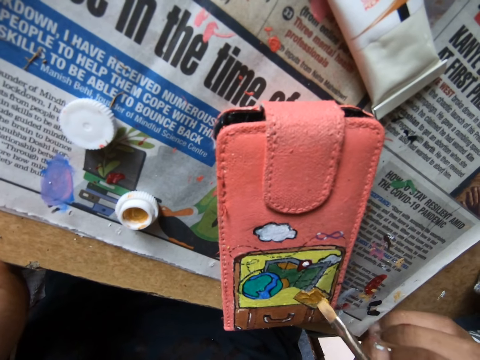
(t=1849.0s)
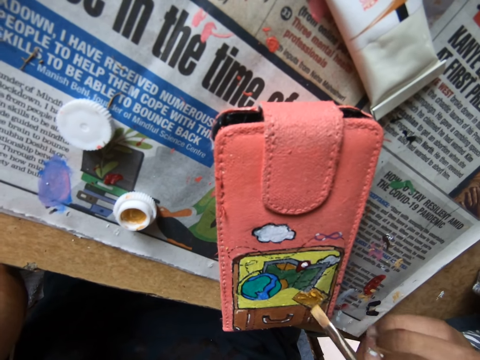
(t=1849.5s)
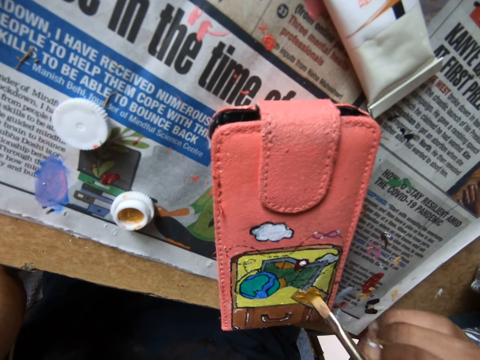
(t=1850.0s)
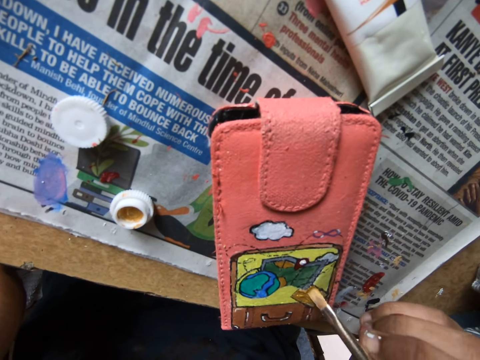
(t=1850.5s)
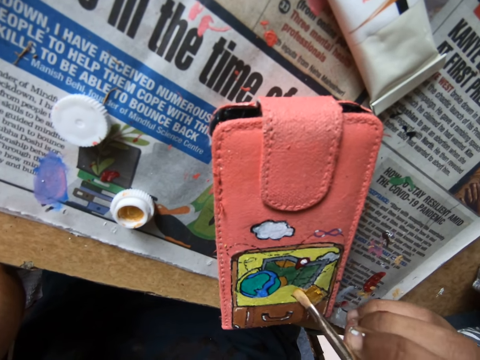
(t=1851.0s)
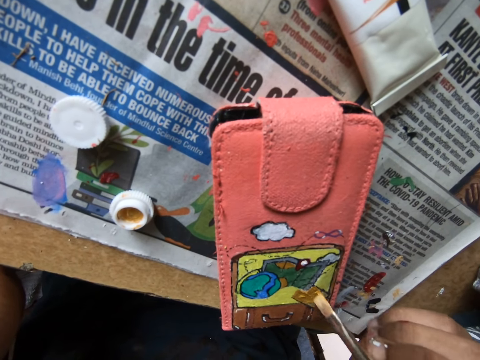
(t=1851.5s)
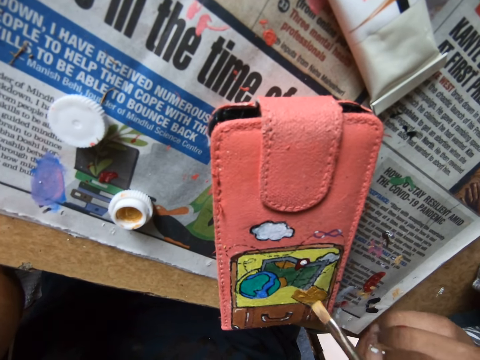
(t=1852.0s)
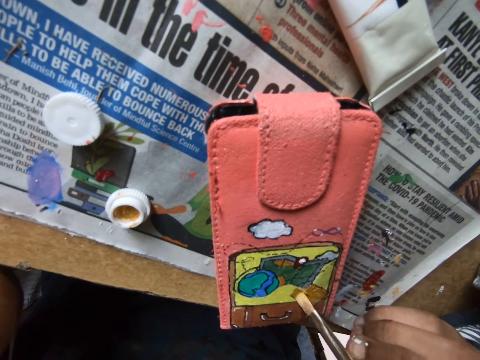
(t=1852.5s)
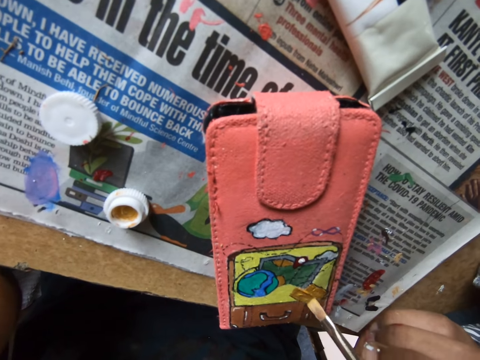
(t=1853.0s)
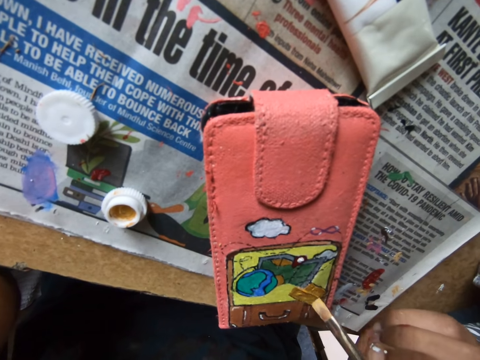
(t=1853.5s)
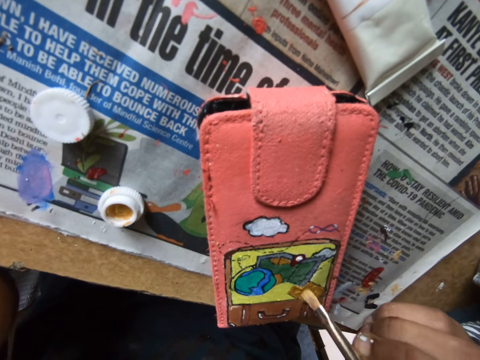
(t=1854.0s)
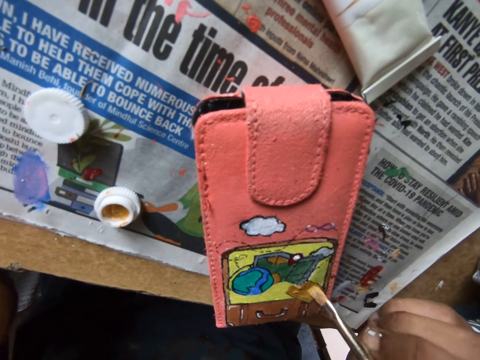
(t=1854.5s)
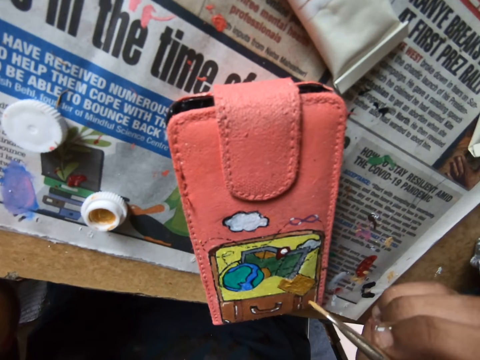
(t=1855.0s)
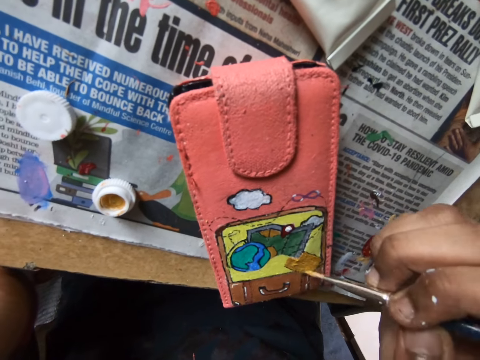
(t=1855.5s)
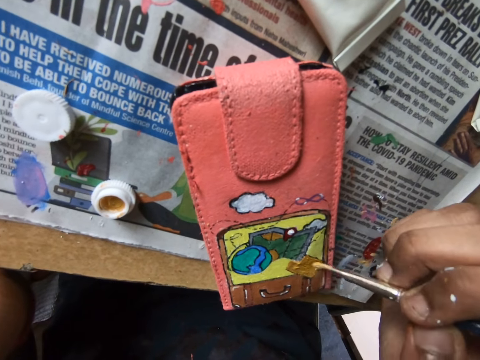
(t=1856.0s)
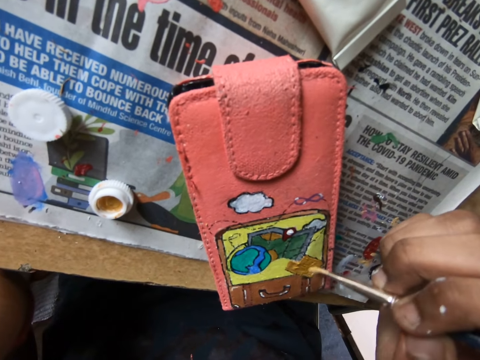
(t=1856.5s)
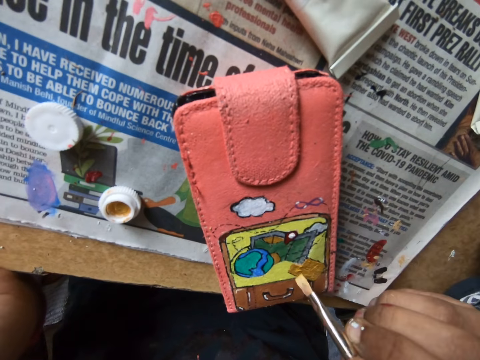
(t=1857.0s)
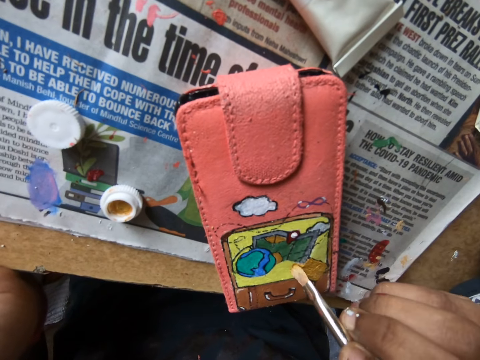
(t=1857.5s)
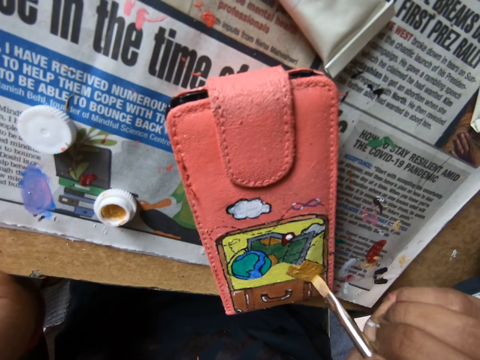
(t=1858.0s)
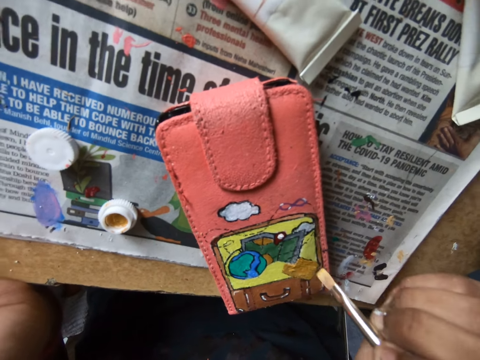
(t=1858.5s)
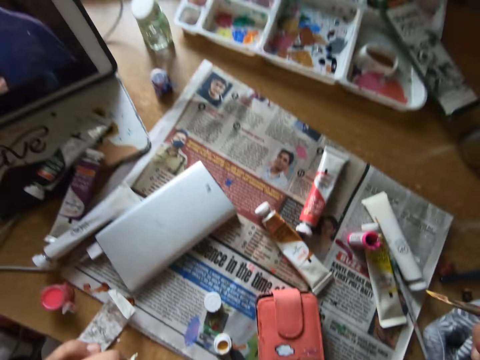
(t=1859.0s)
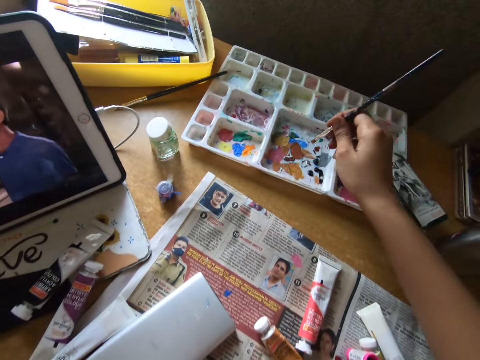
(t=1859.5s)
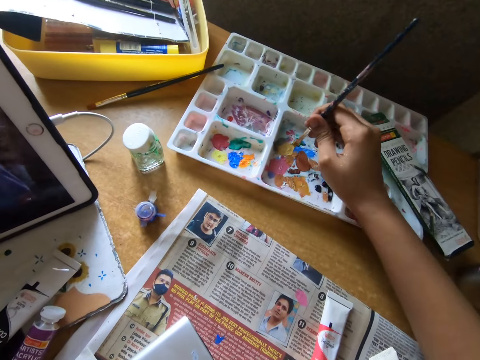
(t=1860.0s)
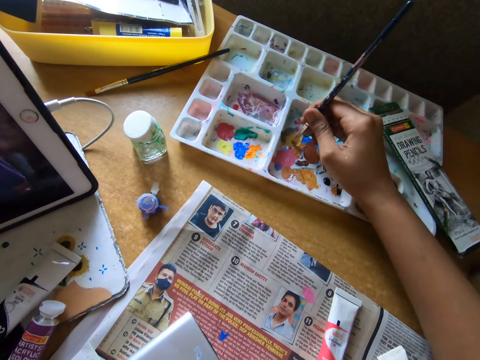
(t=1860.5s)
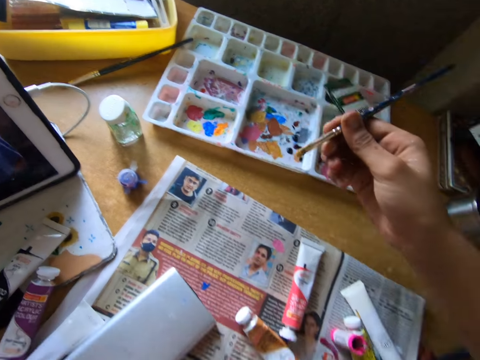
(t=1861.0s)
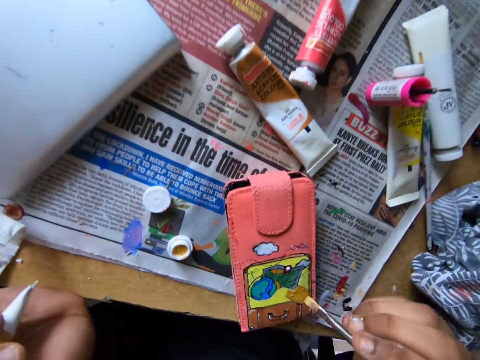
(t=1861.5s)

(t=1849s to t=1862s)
The camera wearer dips the paint brush into the tray of paints.

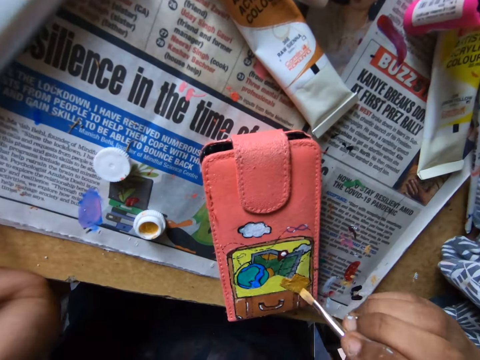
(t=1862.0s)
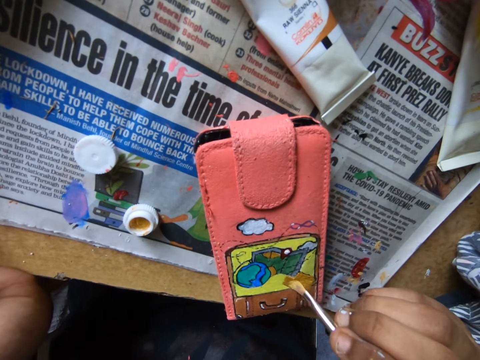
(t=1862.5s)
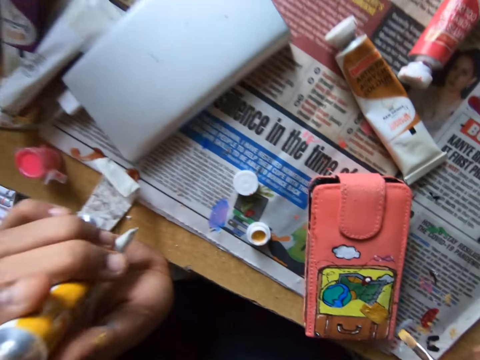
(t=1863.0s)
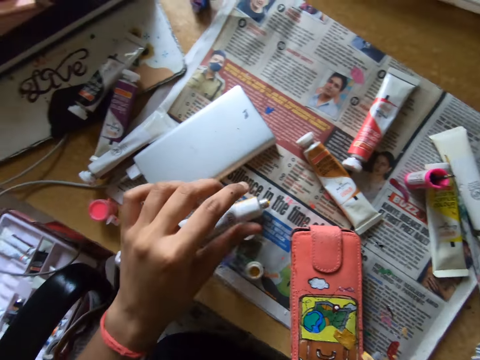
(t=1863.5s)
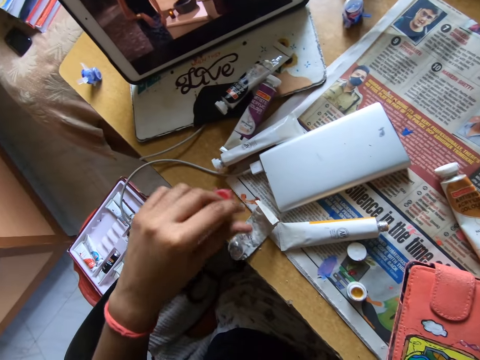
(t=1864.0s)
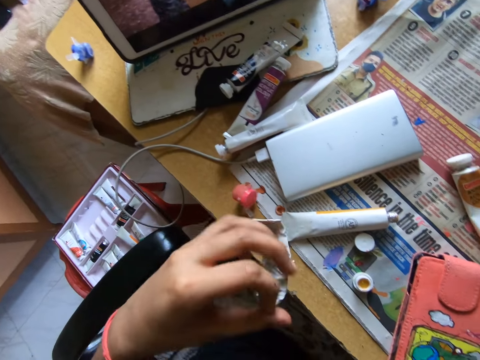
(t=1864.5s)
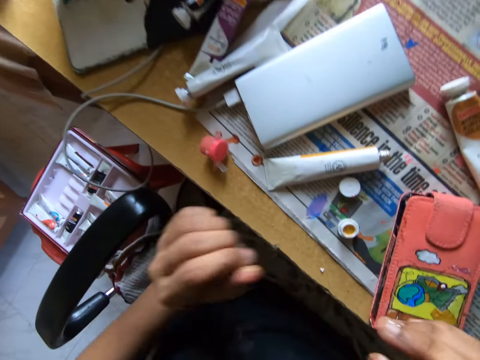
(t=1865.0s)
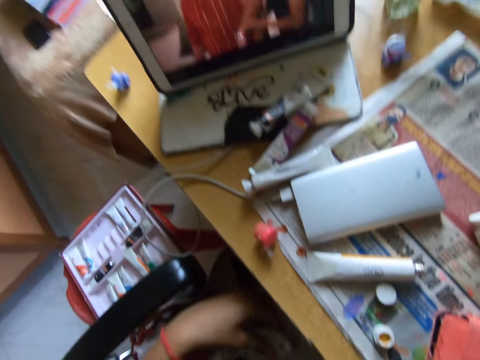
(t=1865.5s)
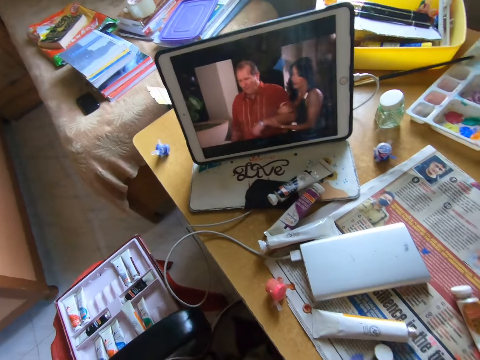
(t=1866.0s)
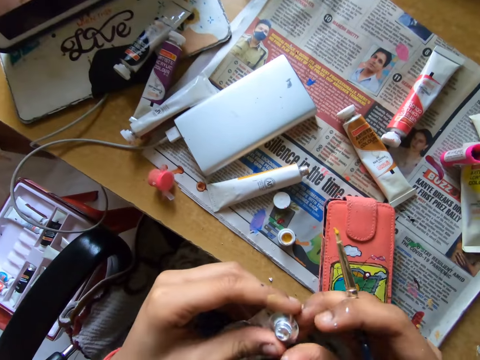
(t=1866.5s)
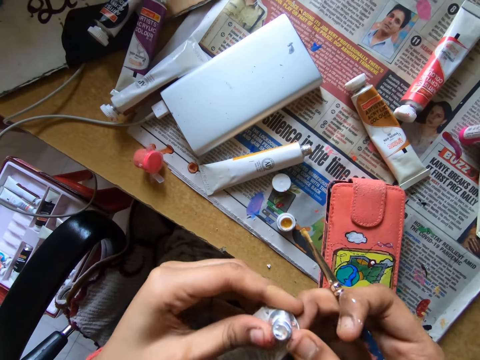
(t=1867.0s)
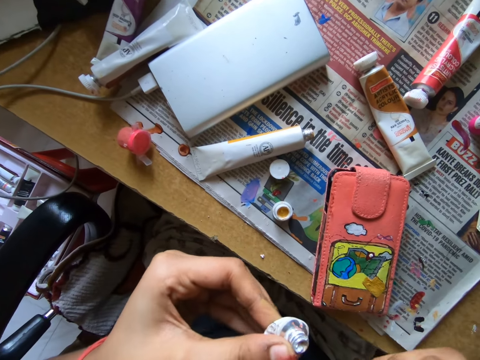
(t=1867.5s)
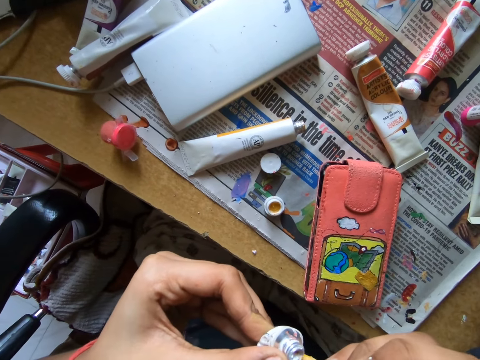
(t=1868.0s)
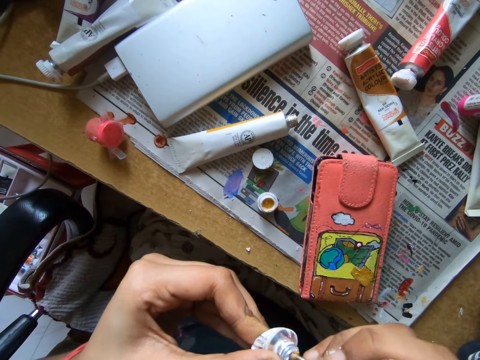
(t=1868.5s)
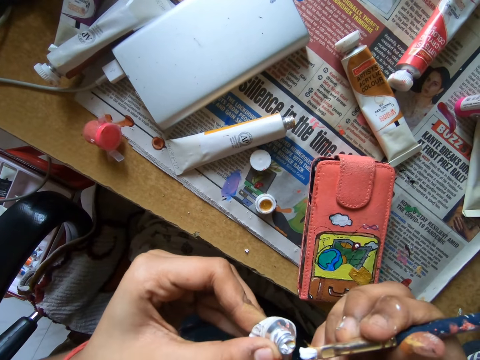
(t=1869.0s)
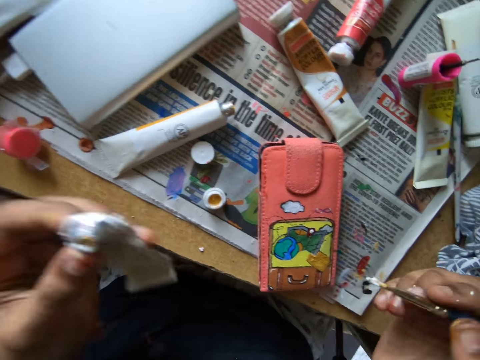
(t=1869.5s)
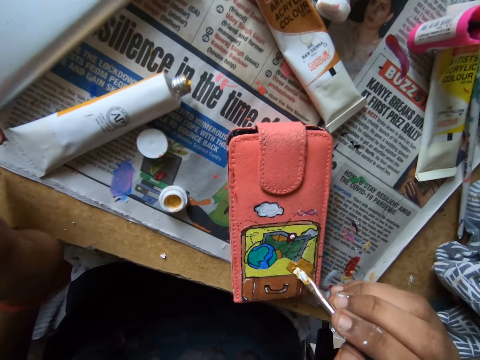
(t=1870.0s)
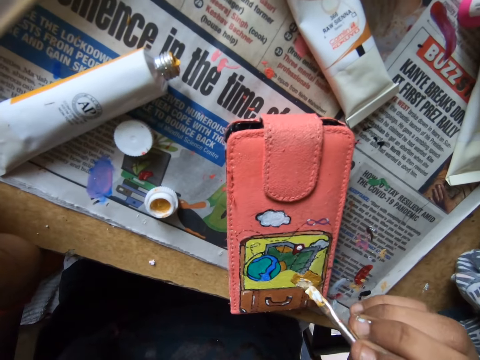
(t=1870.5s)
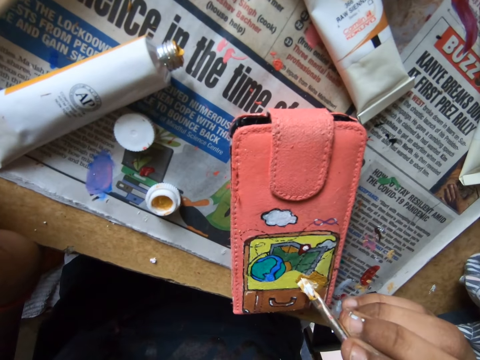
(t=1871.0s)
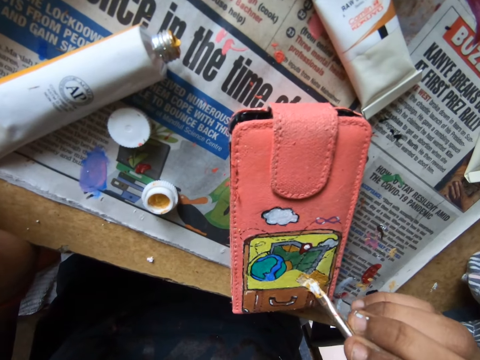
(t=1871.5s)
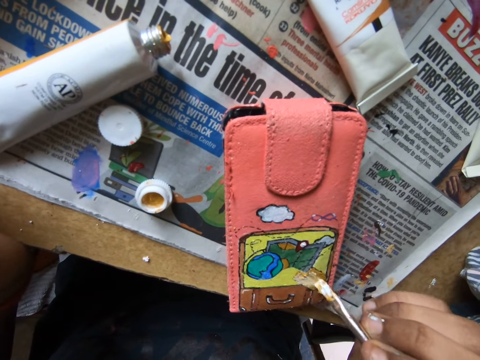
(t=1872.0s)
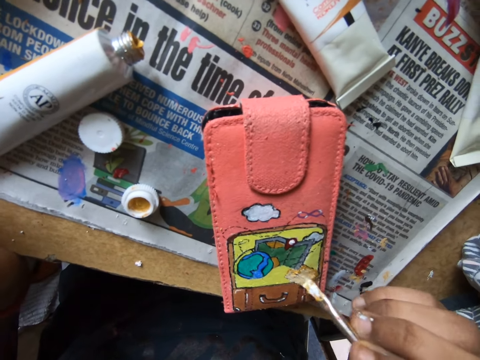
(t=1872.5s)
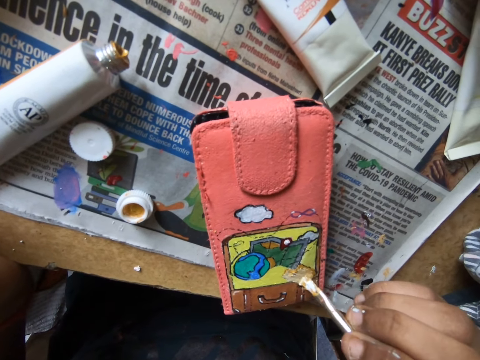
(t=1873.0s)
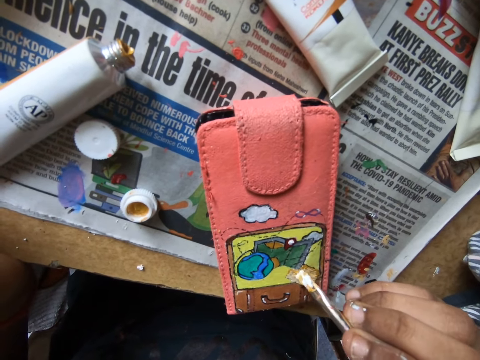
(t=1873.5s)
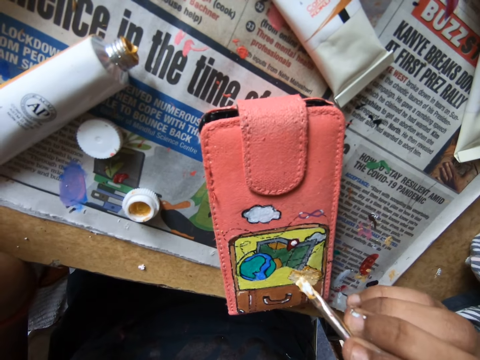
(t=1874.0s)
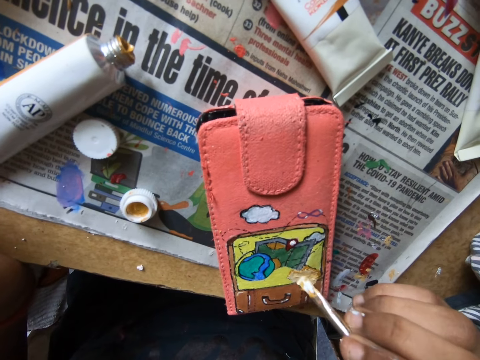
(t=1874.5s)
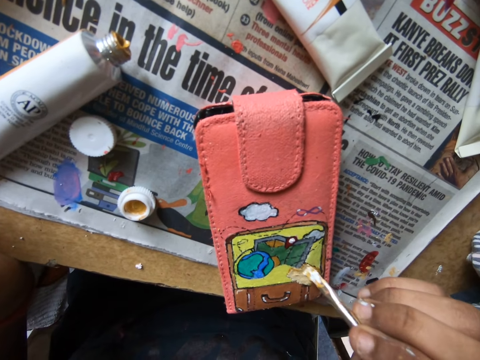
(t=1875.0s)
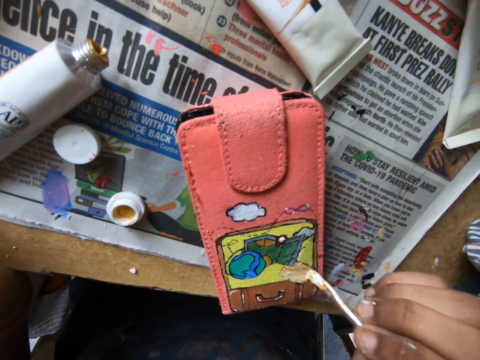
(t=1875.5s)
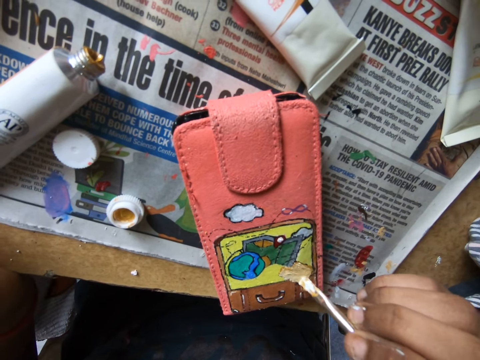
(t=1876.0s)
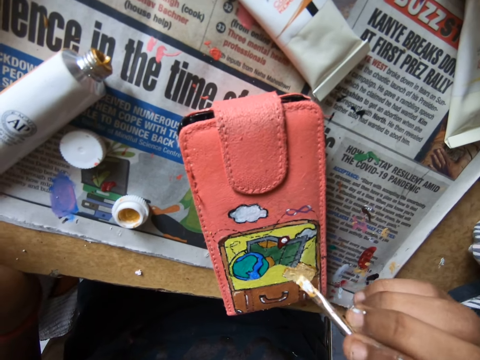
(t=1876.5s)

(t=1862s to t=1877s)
The camera wearer paints a wallet with a paint brush. She puts down a paint bottle or tube on a newspaper. She moves the paint bottle on a table. She picks up the paint bottle on her lap. She squeezes the paint bottle with hands. She smoothens the paint tube. She scoops paint on the paint bottle with the paint brush. She paints the wallet with the paint brush.
